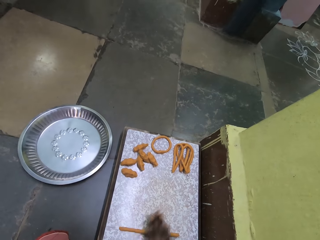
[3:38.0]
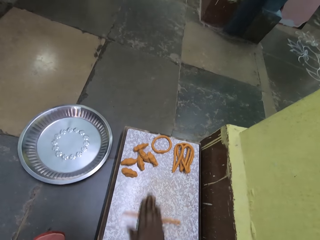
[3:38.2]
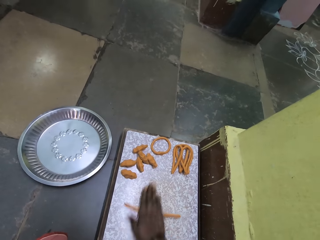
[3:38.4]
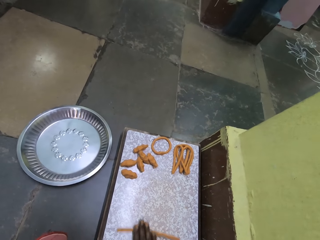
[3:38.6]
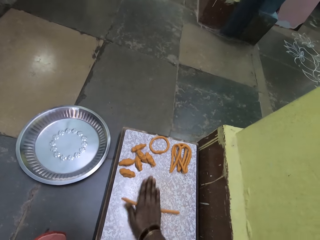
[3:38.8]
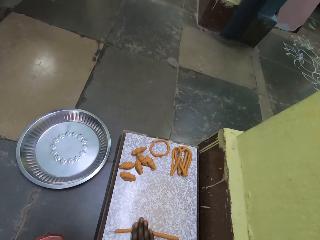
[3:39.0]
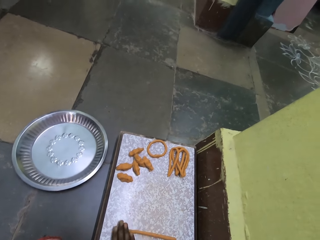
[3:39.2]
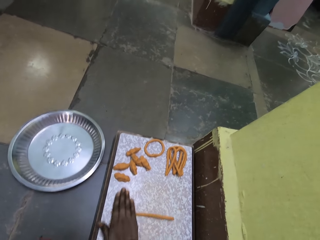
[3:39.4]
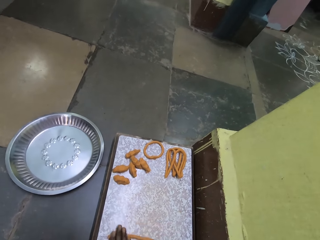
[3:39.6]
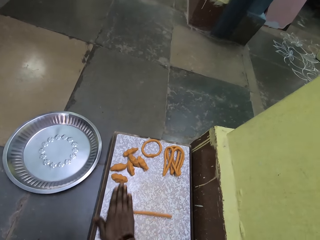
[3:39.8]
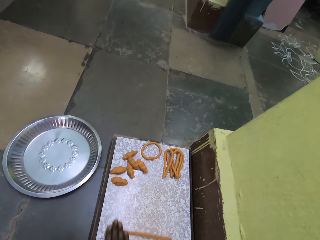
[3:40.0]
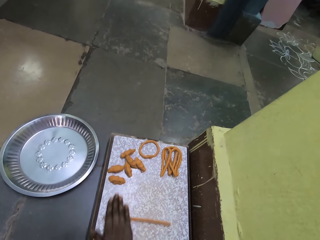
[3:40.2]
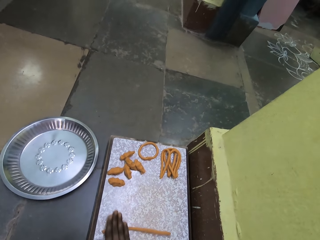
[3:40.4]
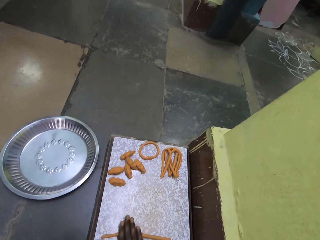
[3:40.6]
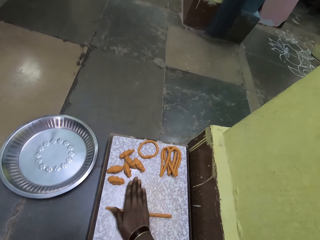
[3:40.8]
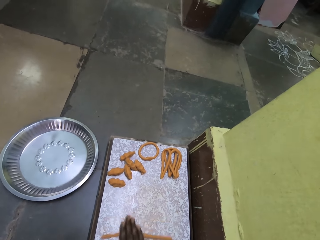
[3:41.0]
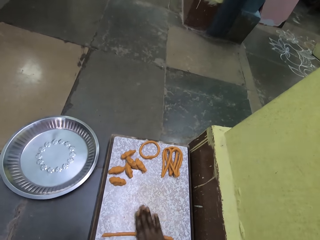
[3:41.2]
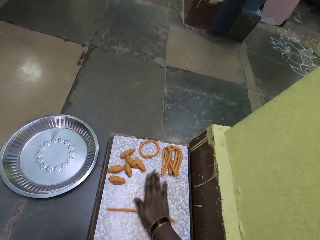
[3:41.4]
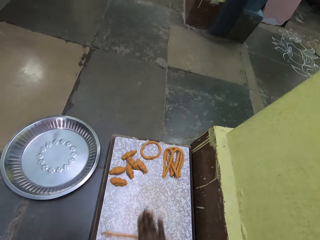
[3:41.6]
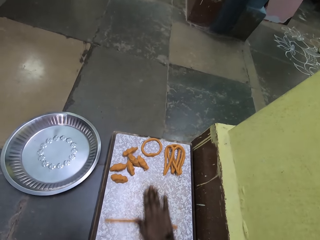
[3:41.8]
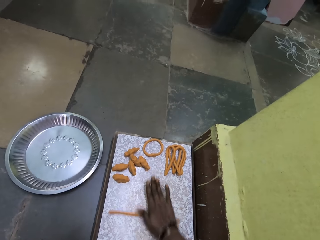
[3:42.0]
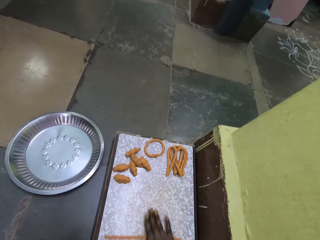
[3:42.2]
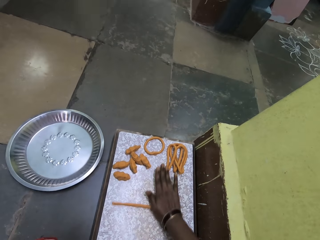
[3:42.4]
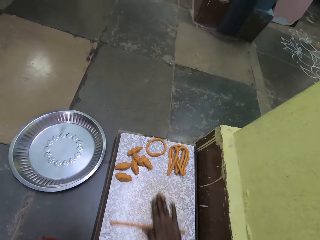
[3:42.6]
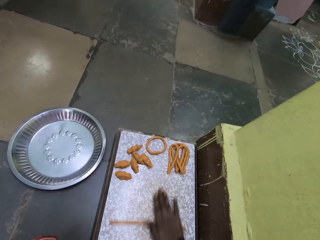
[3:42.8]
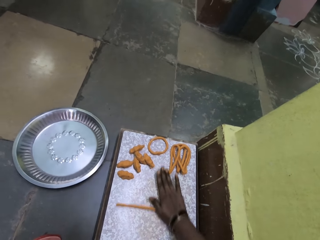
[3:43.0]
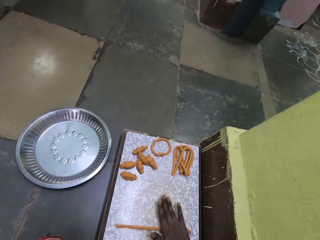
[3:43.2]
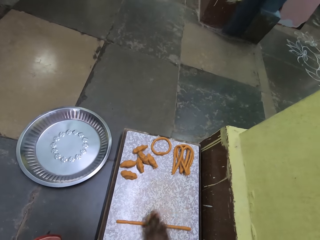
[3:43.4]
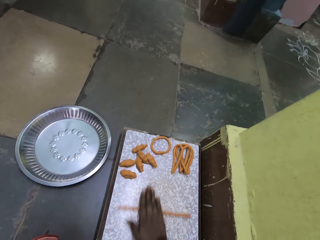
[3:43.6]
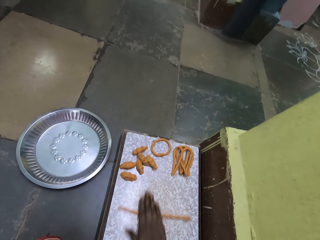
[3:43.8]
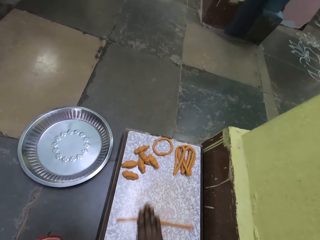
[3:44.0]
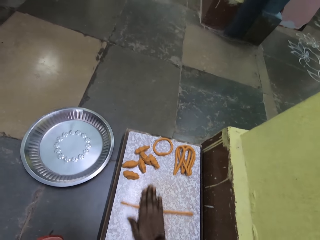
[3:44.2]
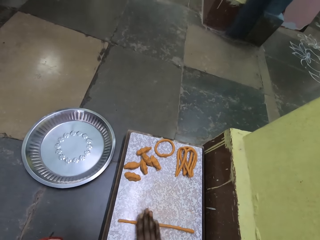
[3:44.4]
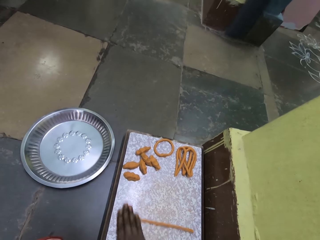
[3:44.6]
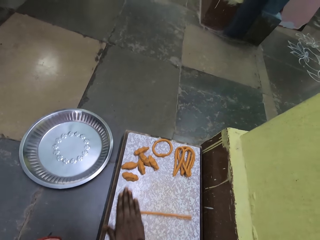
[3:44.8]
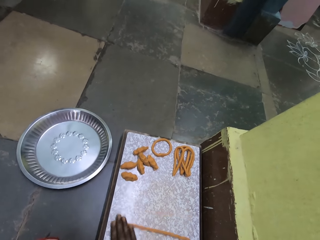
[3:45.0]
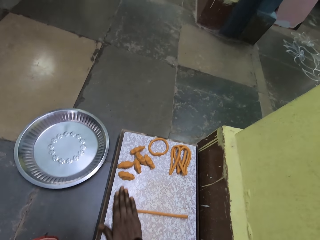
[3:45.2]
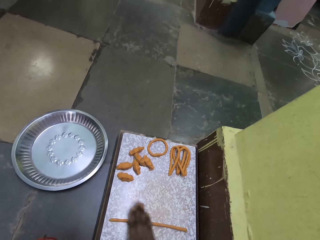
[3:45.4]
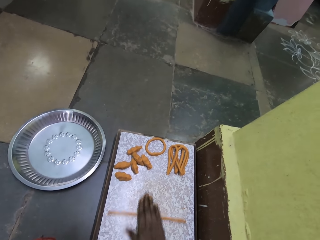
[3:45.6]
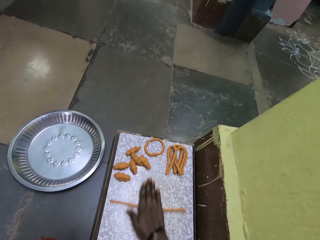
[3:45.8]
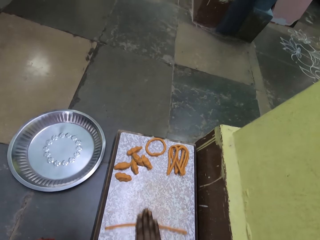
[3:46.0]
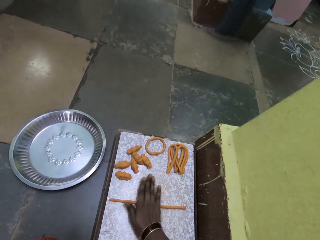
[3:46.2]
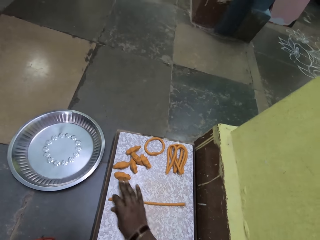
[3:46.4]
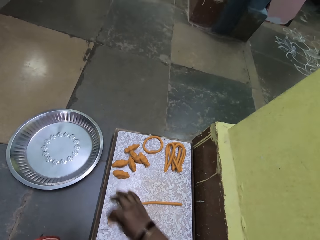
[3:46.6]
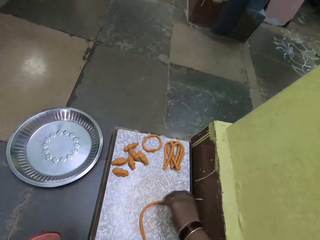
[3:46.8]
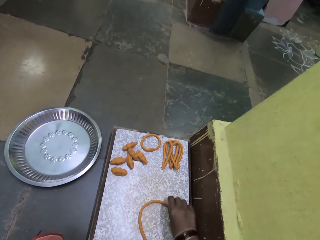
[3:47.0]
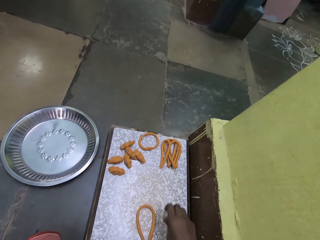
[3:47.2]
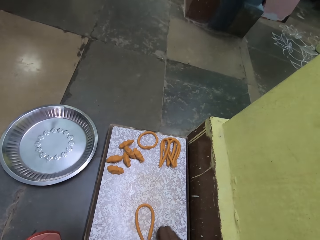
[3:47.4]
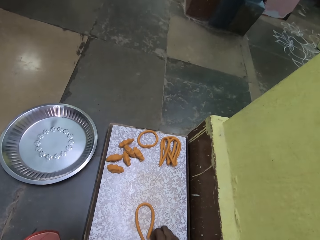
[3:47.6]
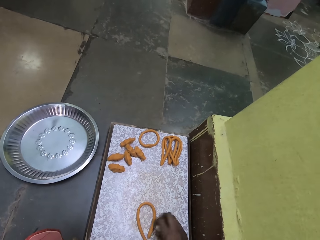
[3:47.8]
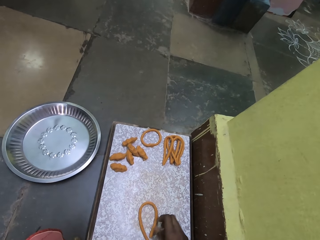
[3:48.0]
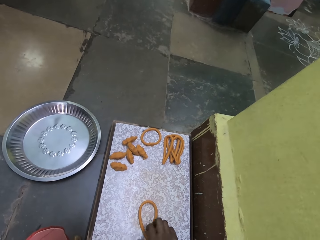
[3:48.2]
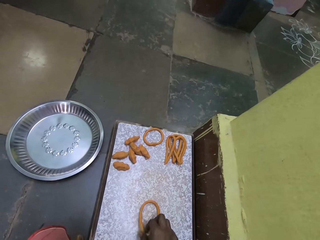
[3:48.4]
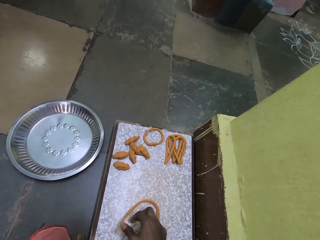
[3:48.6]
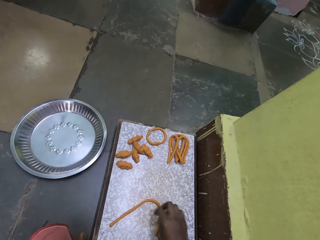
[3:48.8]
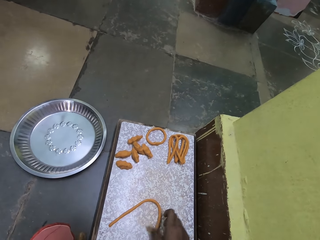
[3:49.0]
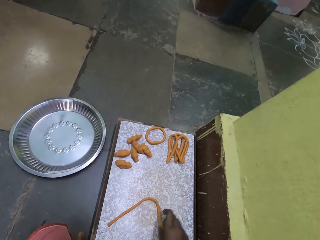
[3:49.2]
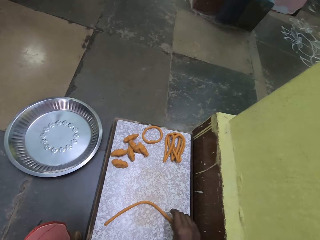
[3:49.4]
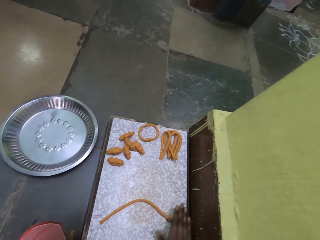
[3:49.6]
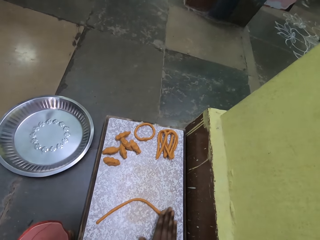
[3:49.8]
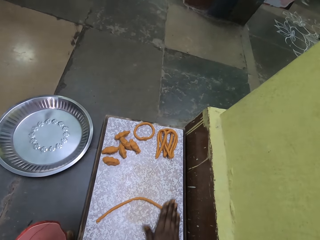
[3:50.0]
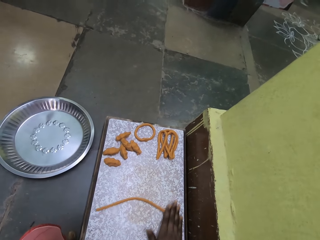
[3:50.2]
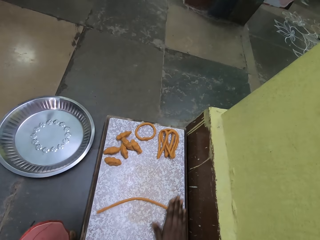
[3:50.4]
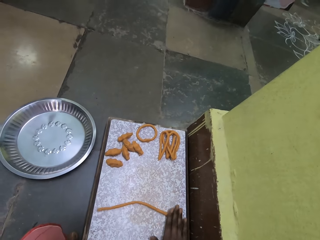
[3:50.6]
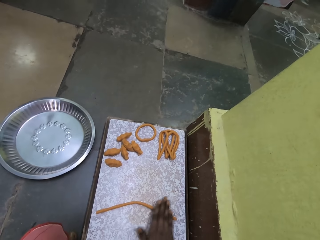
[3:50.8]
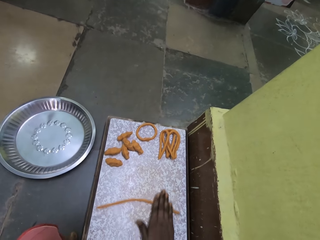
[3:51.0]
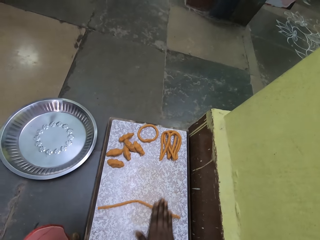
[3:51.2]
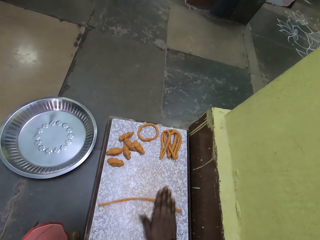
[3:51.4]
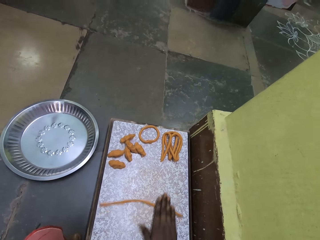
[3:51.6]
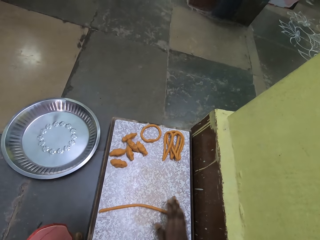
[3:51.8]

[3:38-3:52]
The camera wearer folds the wheat dough.

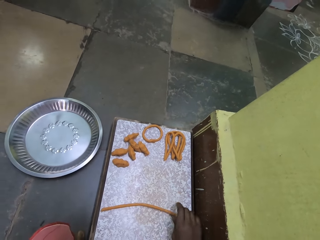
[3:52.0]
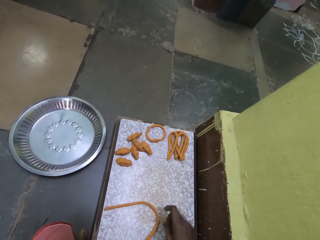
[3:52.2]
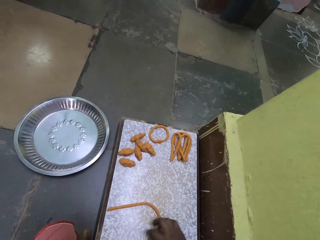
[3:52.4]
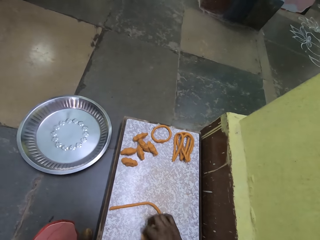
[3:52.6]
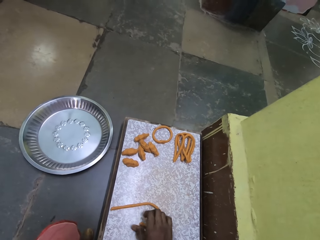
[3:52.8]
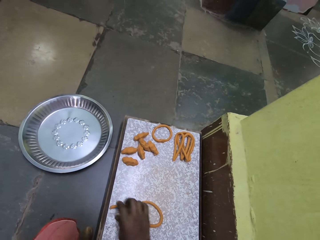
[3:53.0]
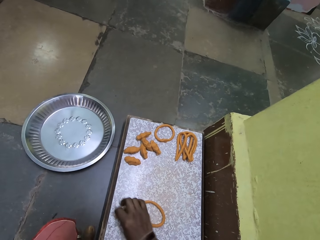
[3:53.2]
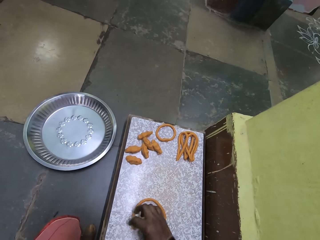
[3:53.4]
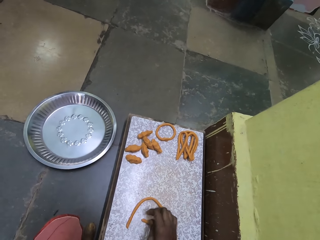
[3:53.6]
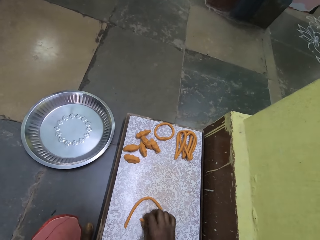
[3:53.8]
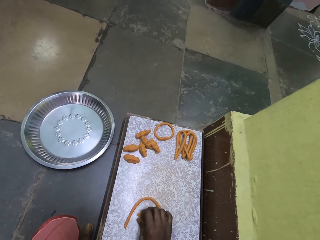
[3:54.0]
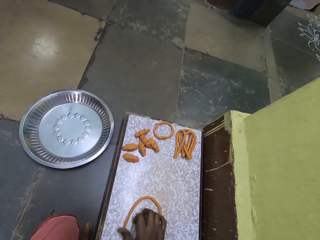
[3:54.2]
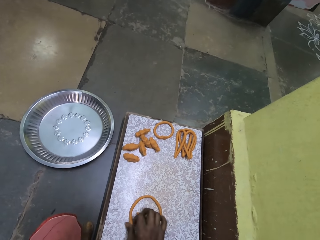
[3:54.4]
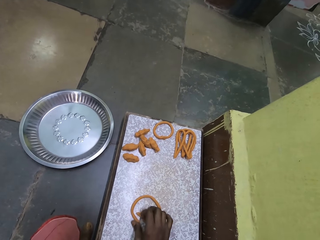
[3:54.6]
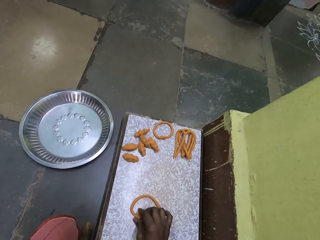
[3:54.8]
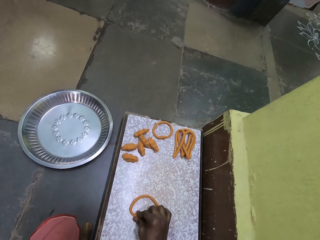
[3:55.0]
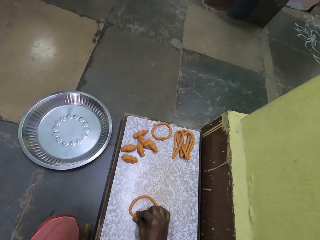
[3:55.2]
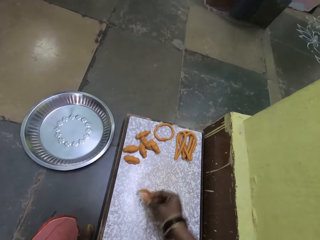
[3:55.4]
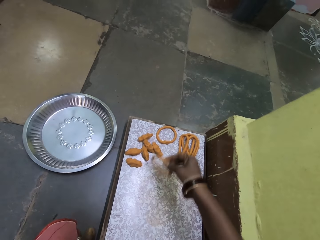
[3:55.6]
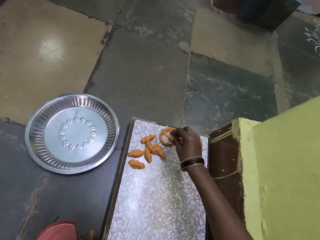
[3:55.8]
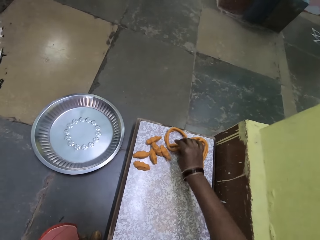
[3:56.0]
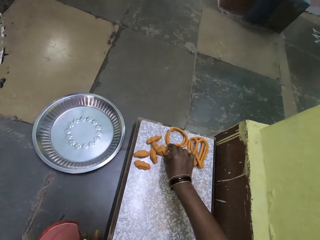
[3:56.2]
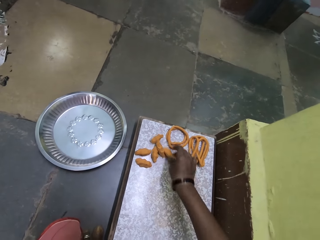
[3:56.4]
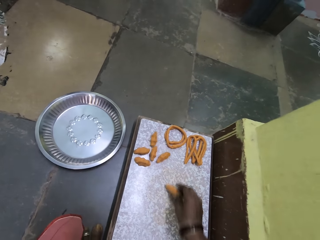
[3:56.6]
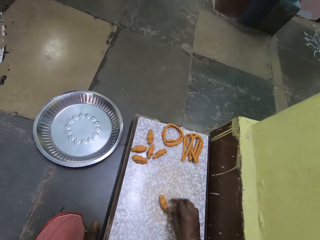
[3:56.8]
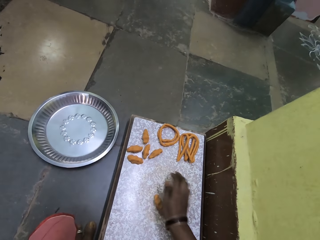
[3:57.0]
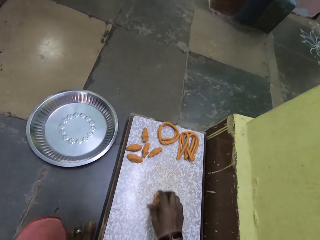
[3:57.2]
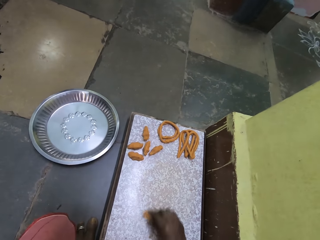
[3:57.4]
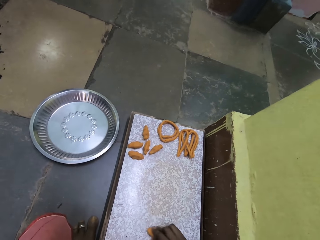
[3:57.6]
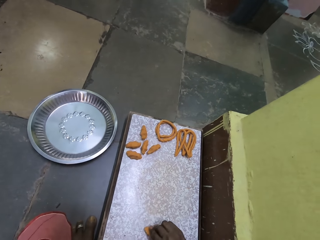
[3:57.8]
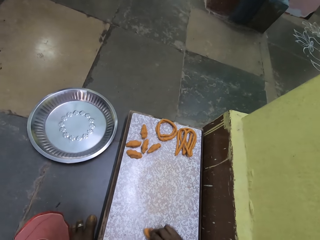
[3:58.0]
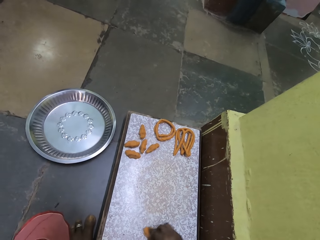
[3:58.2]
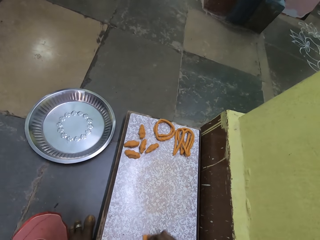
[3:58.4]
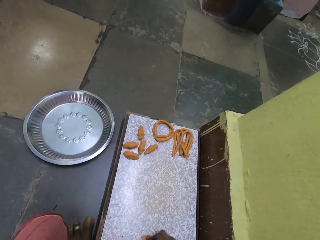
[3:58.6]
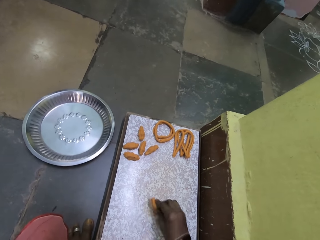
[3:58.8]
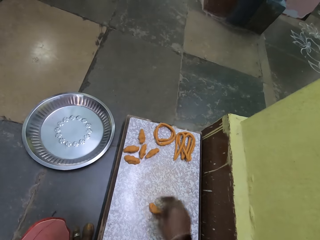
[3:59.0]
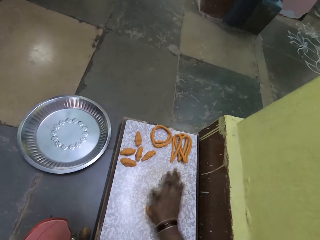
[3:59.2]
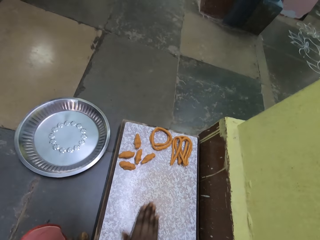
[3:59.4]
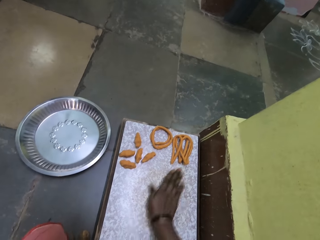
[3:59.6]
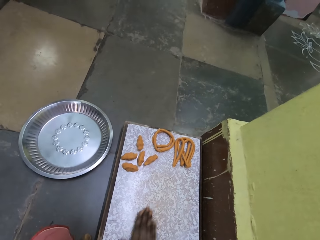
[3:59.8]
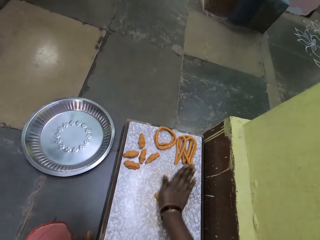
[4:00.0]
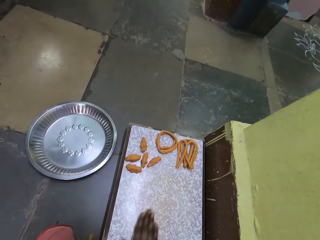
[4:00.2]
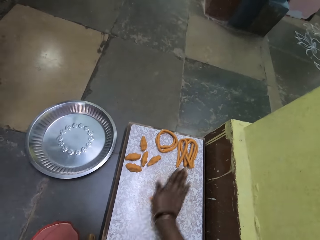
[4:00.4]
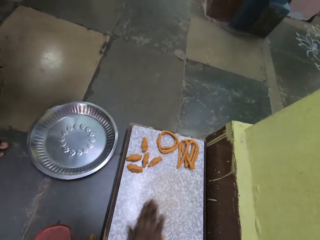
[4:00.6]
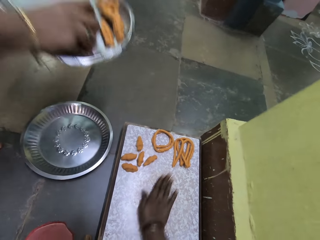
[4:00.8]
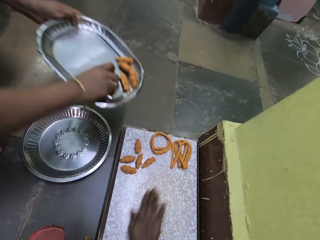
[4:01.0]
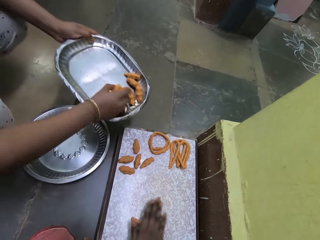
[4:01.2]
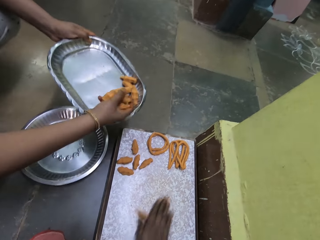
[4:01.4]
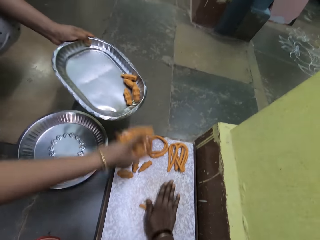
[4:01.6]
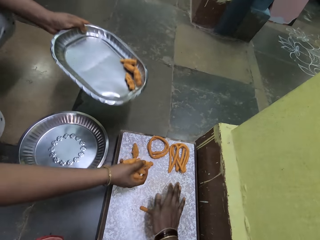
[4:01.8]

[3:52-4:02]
The camera wearer picks up dough with their right hand. They drop the dough with their right hand. They put the spaghetti on the table. They pick up the wheat dough with their right hand. They rub the dough against their right hand. They roll the wheat dough.
